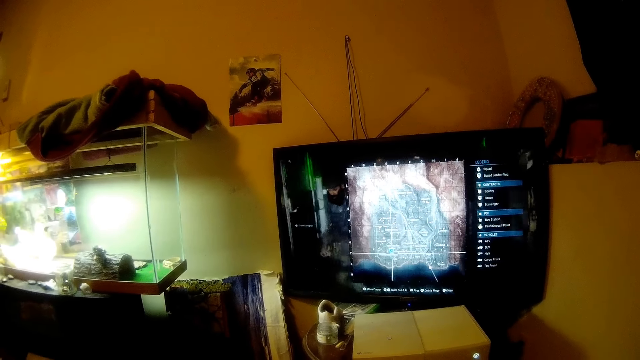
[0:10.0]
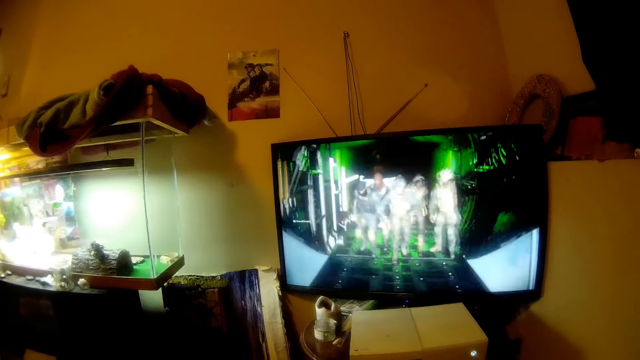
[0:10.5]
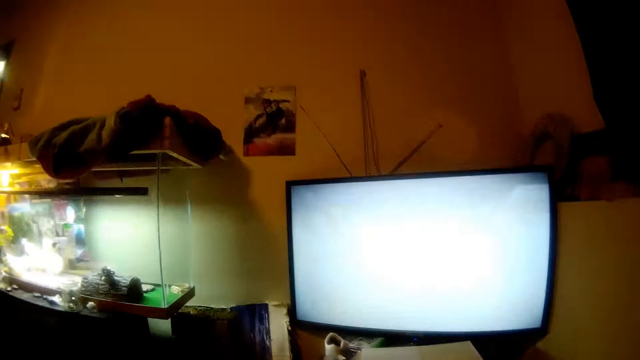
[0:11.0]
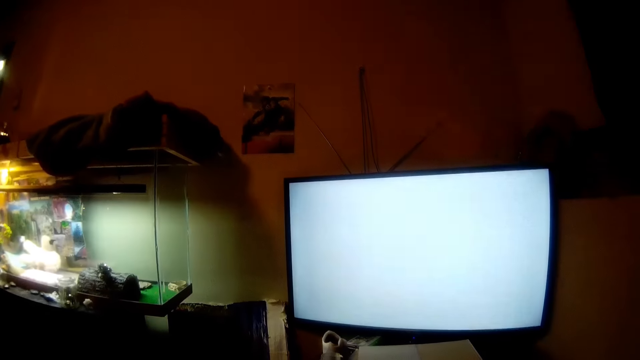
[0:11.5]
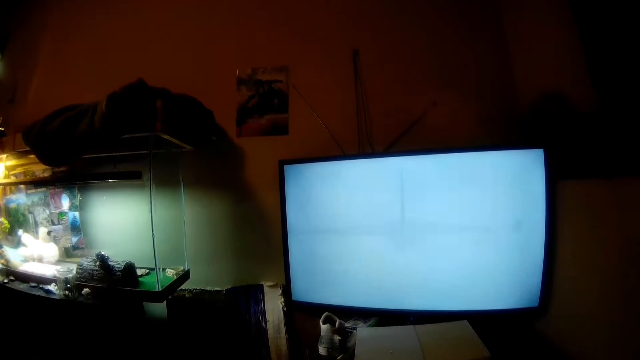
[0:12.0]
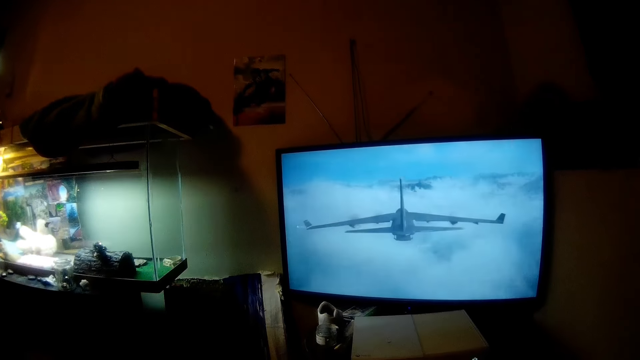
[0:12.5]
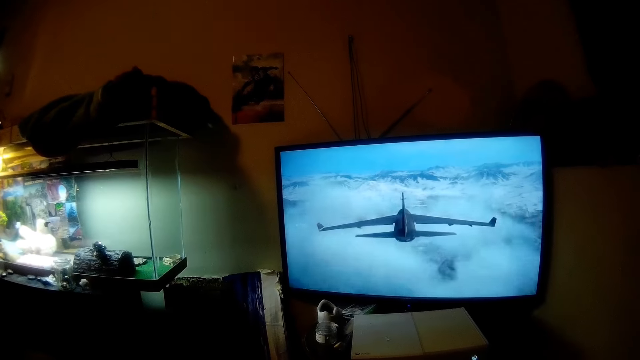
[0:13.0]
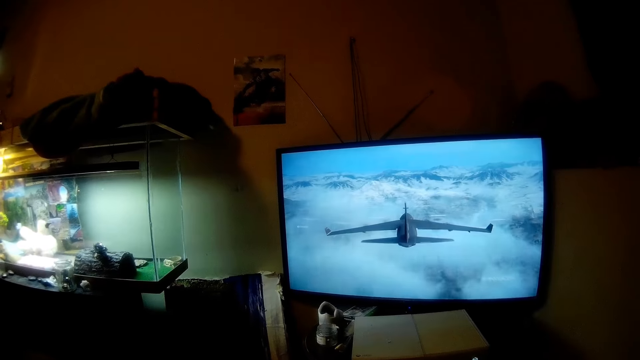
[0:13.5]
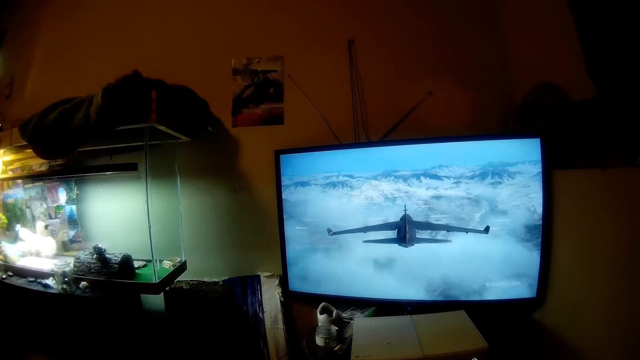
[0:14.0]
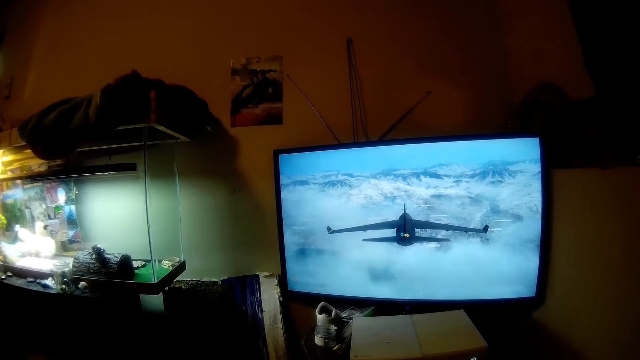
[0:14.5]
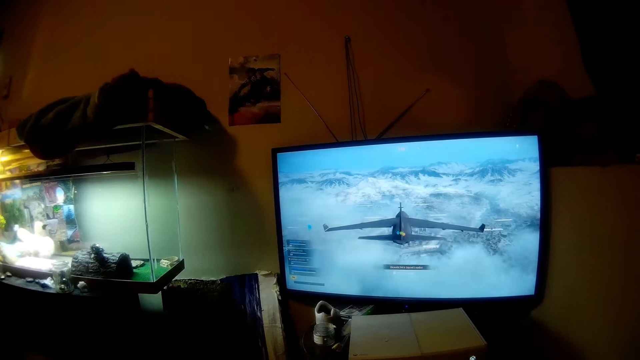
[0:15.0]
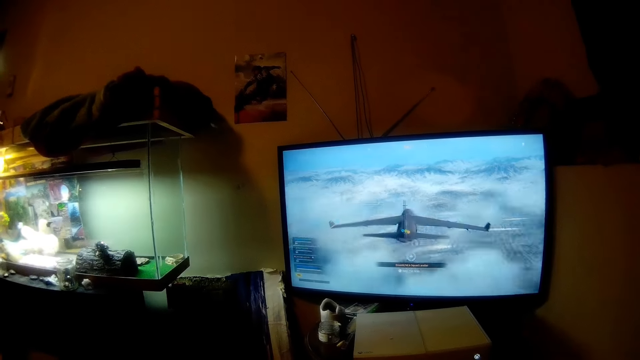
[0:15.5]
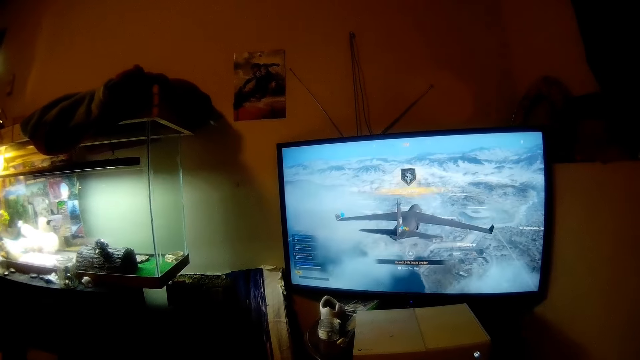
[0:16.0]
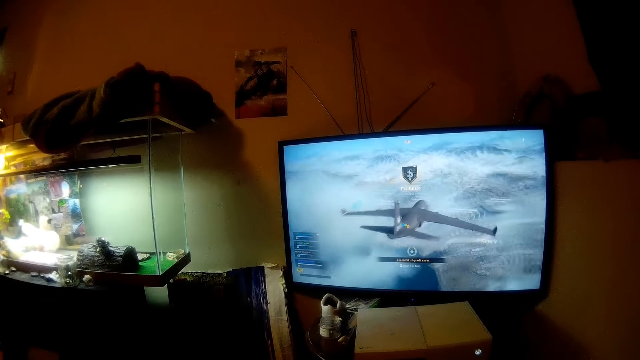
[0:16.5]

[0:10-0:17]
The camera wearer talks to a man. They play the video game.

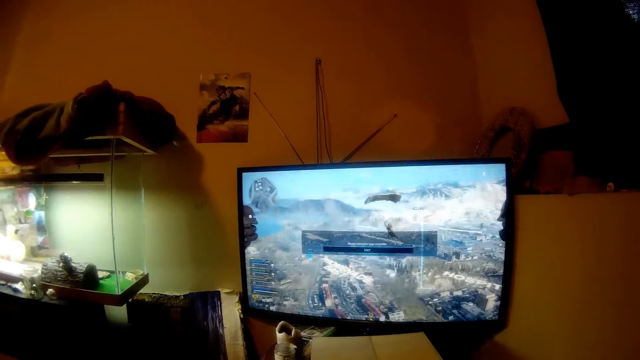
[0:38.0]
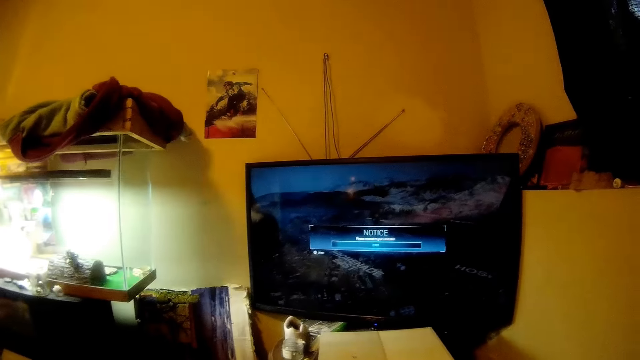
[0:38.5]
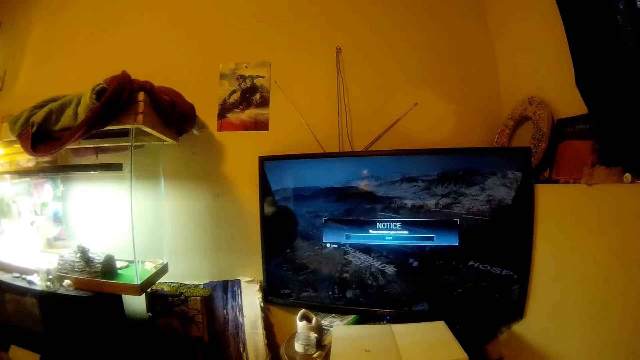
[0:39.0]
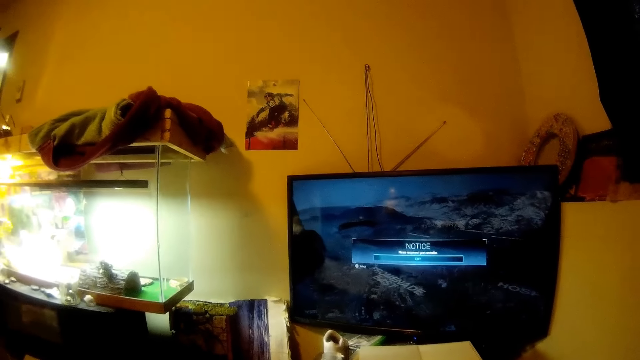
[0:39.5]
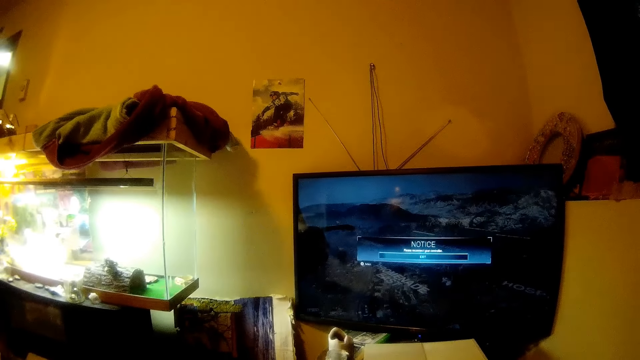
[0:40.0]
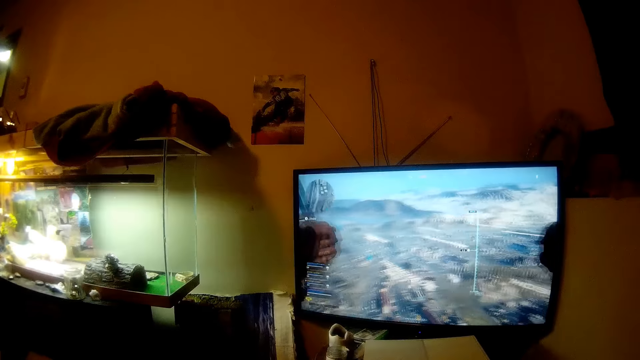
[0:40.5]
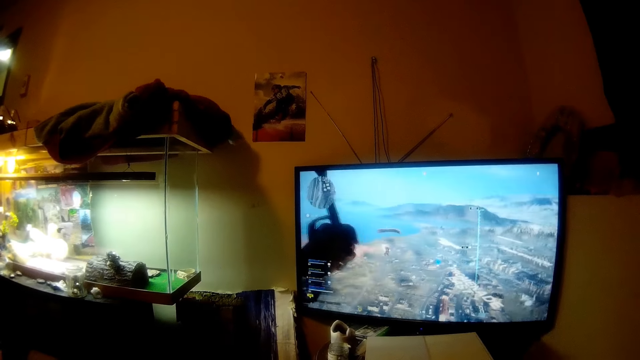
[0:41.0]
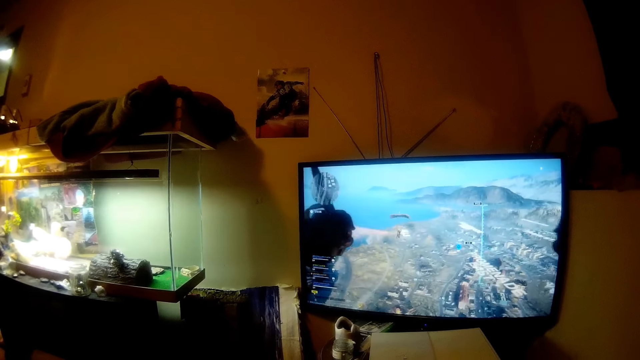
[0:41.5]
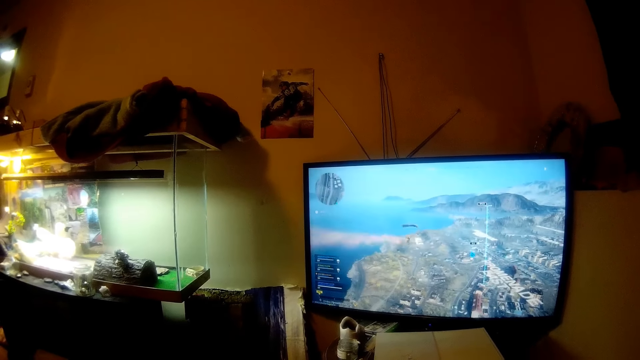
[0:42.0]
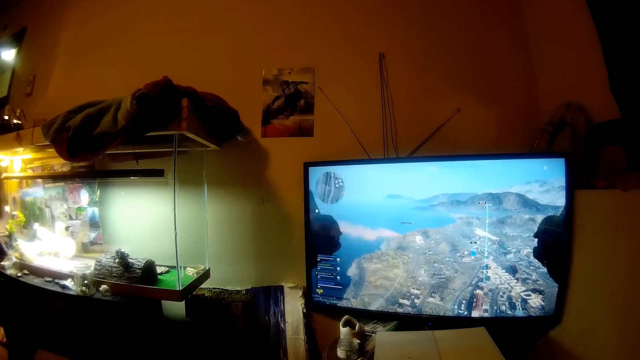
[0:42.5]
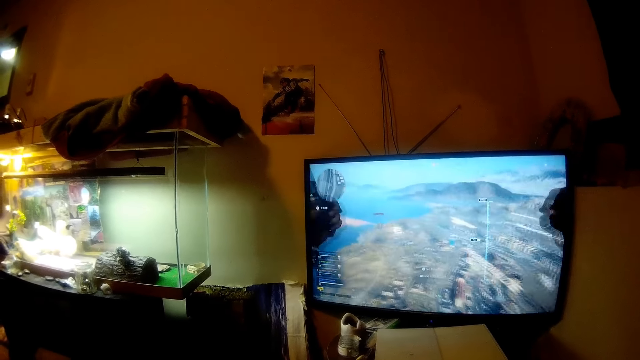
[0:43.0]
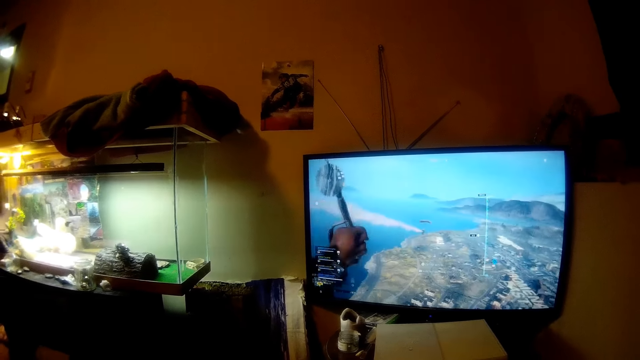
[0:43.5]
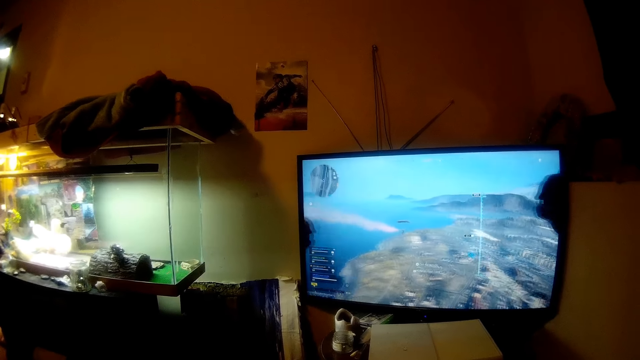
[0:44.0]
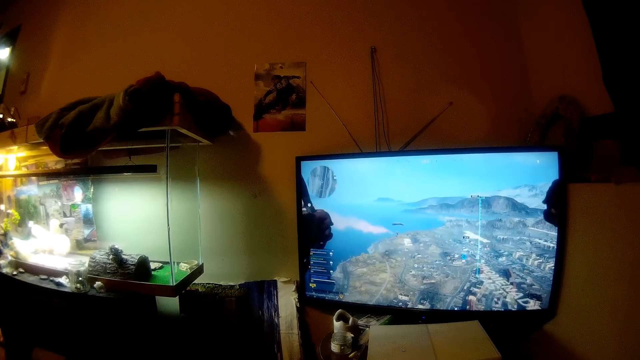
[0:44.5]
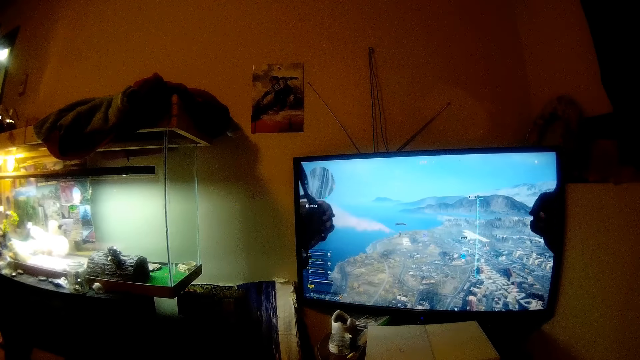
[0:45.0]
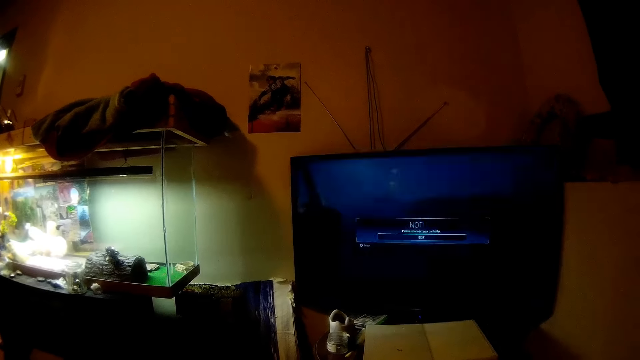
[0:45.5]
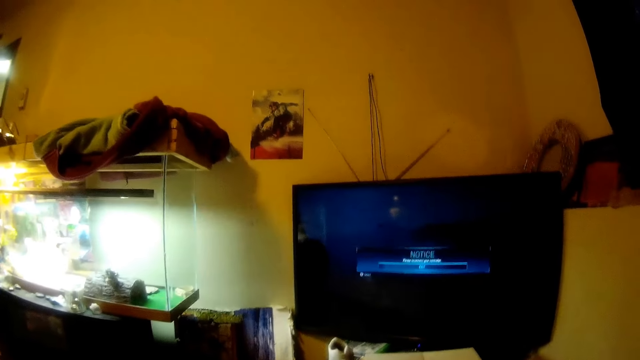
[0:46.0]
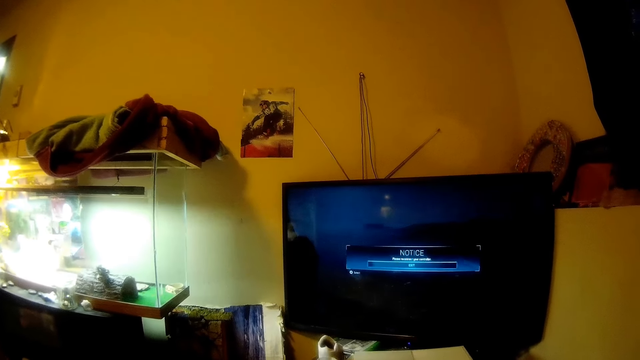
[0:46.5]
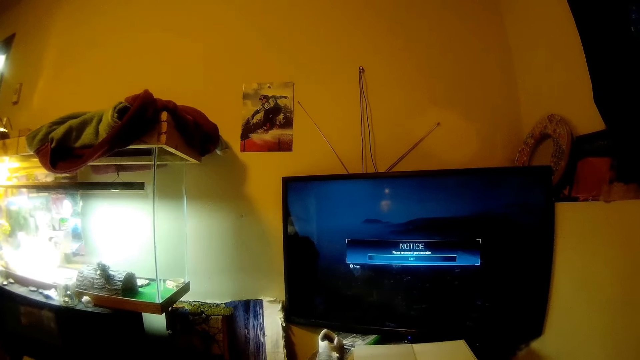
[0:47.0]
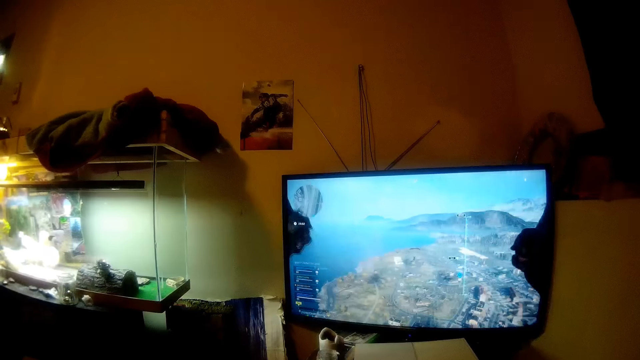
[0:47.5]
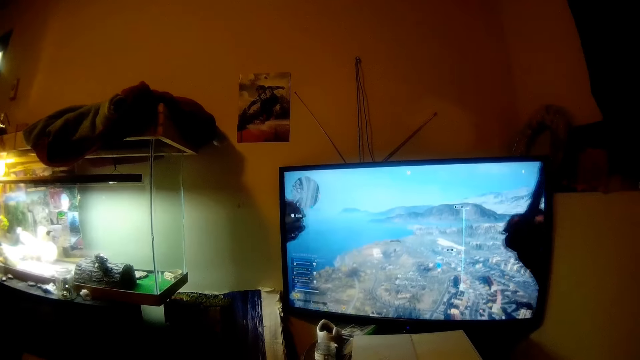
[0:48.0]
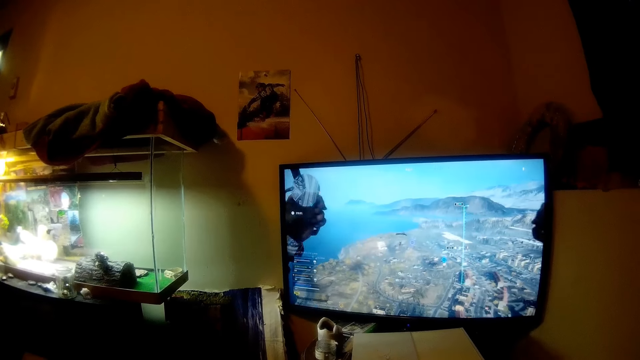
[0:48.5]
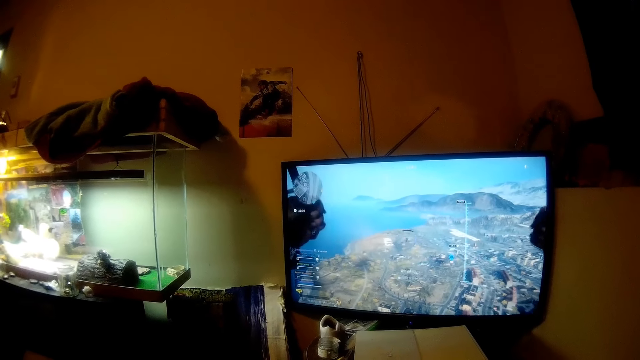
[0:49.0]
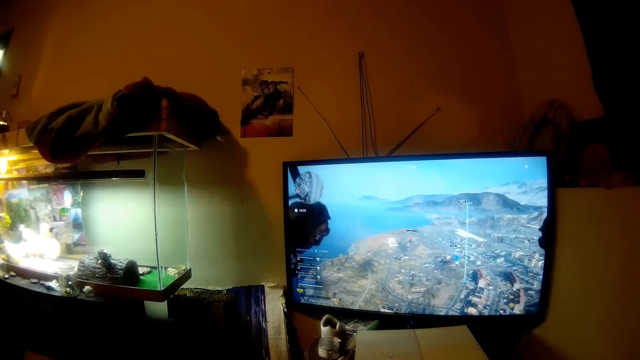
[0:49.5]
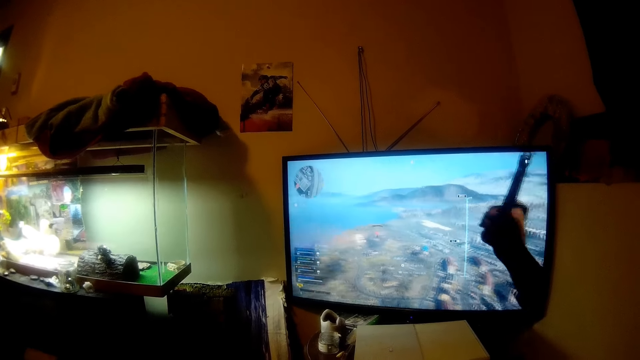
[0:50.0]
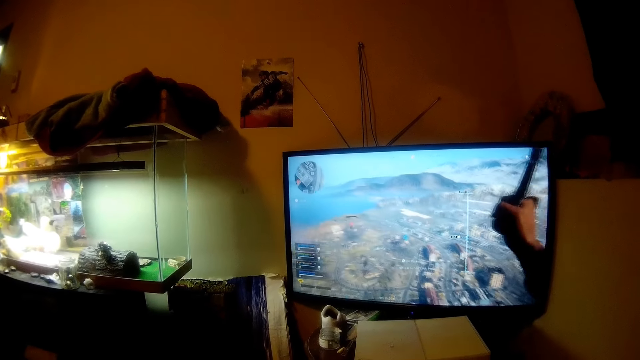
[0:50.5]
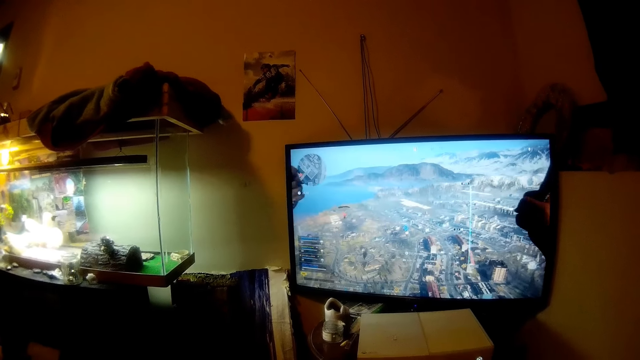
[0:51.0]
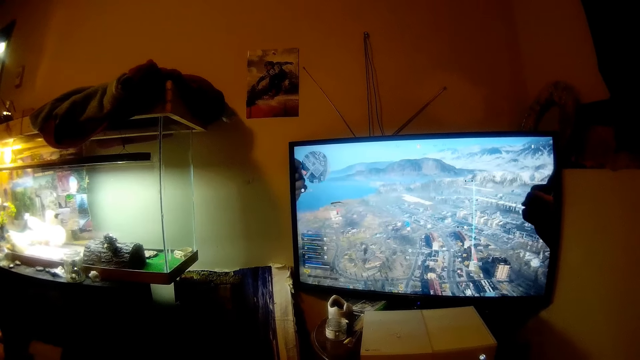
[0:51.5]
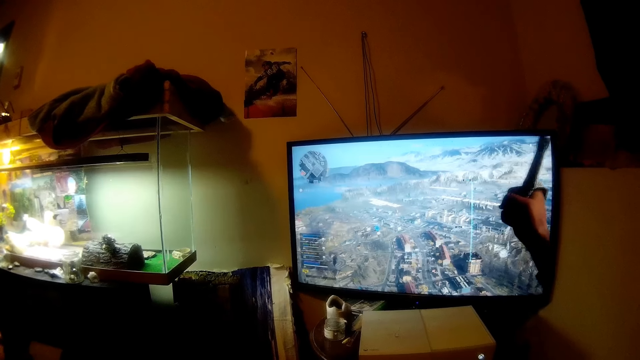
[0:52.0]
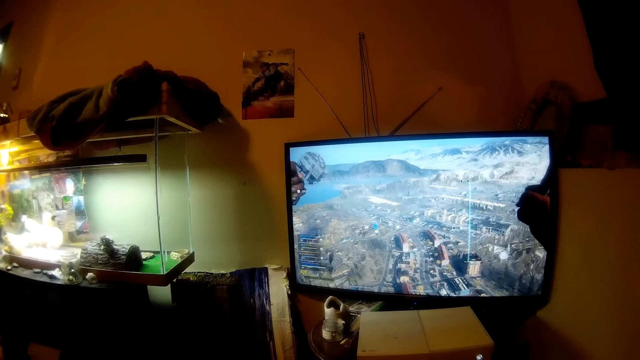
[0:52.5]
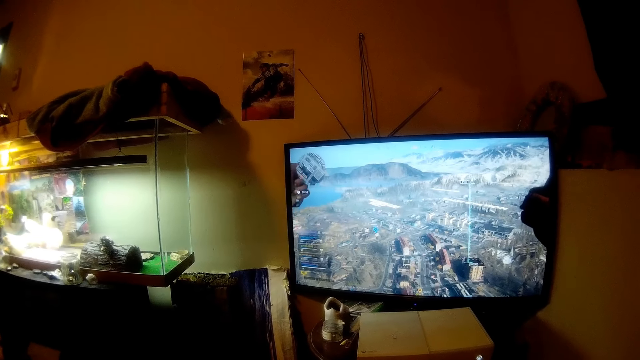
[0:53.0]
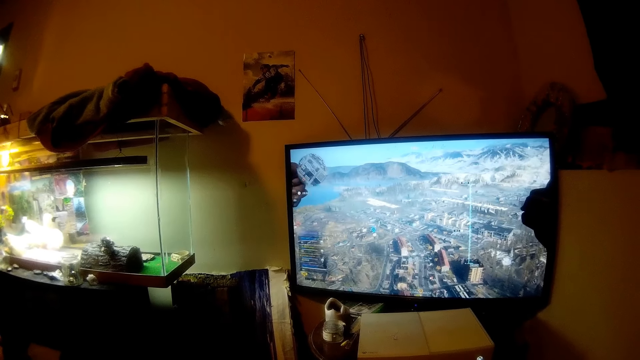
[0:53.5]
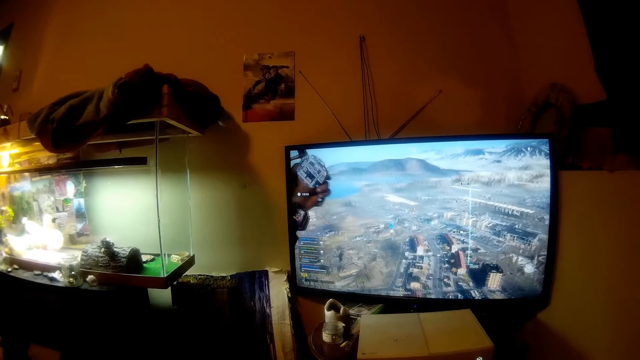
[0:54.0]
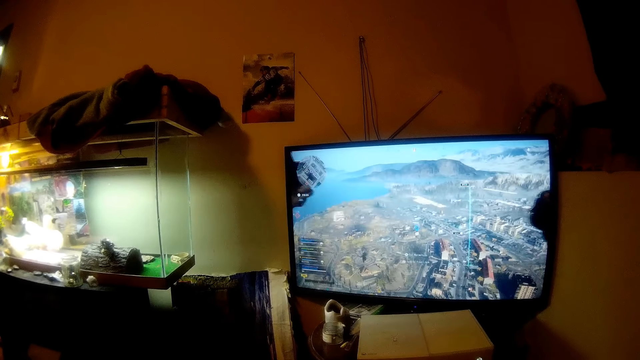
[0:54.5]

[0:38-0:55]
The camera wearer talks to a man. They talk to the man again. They play the video game.
